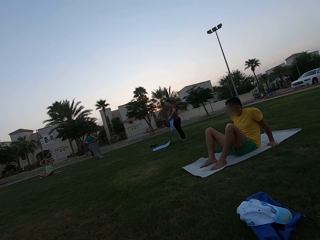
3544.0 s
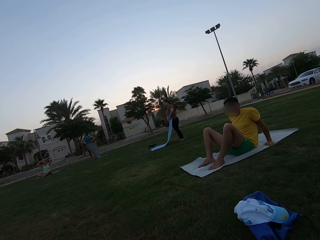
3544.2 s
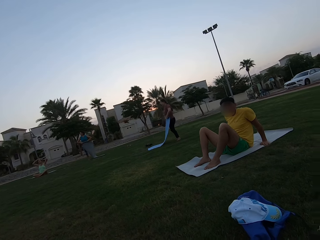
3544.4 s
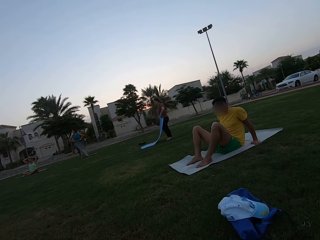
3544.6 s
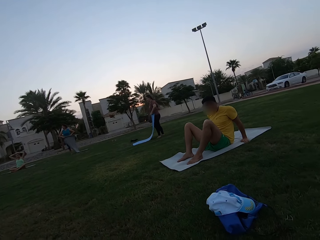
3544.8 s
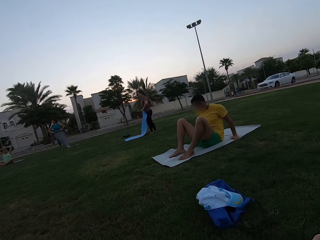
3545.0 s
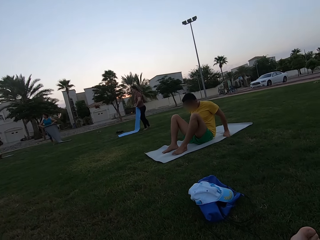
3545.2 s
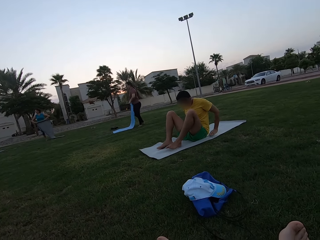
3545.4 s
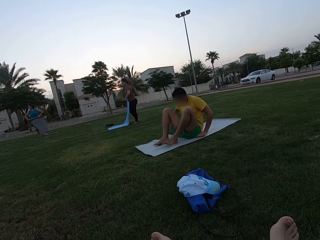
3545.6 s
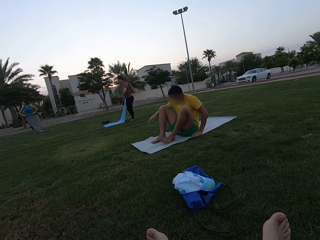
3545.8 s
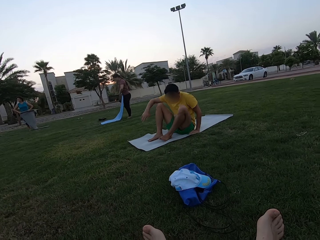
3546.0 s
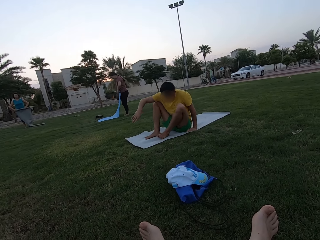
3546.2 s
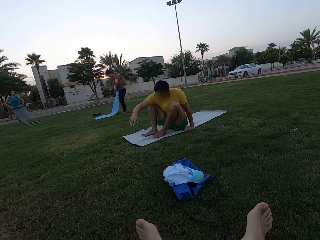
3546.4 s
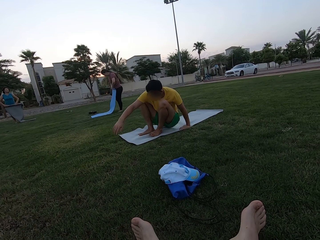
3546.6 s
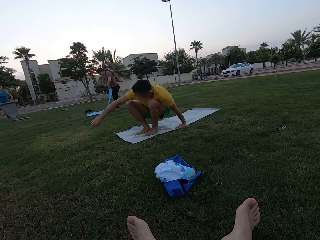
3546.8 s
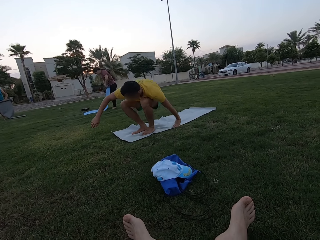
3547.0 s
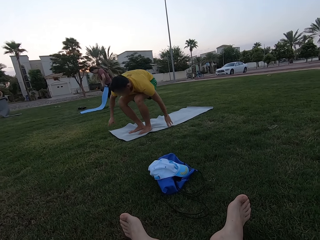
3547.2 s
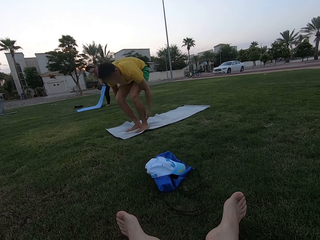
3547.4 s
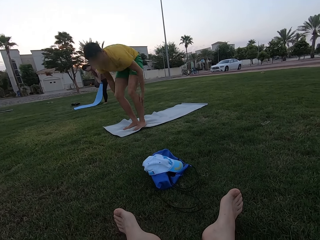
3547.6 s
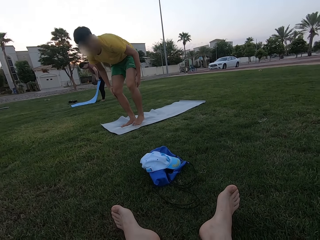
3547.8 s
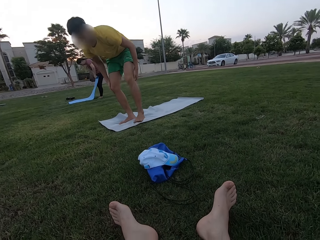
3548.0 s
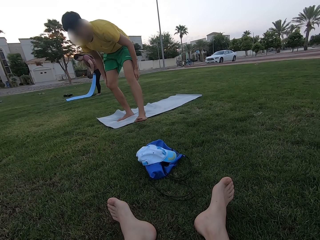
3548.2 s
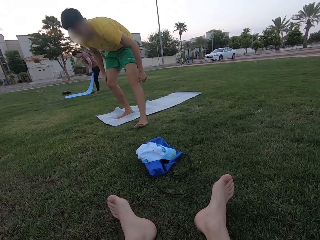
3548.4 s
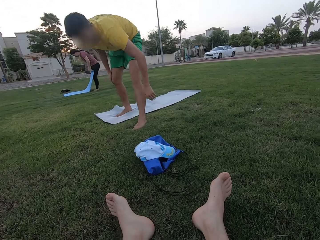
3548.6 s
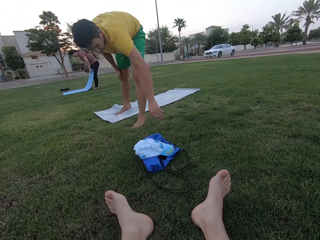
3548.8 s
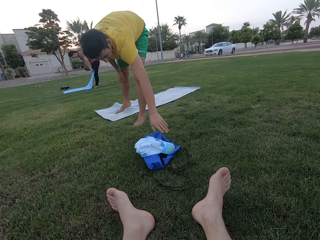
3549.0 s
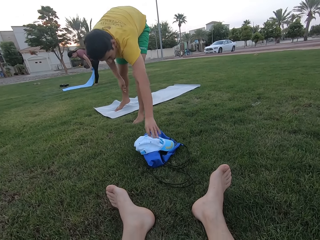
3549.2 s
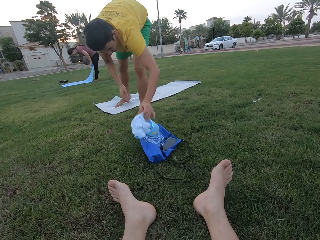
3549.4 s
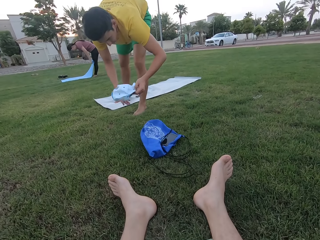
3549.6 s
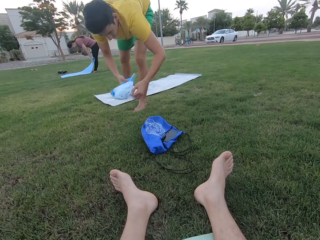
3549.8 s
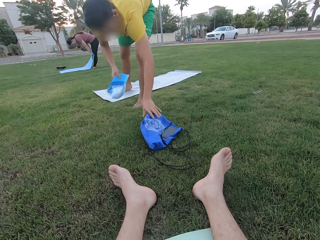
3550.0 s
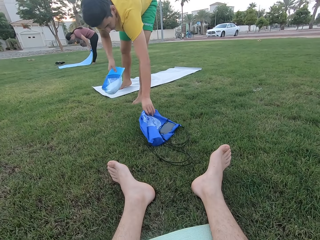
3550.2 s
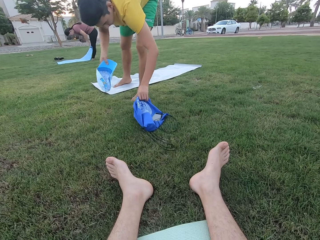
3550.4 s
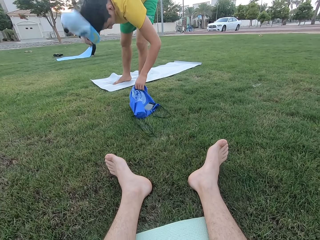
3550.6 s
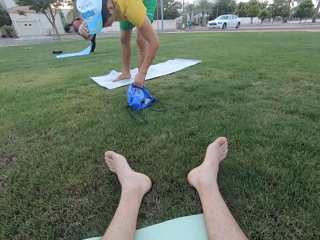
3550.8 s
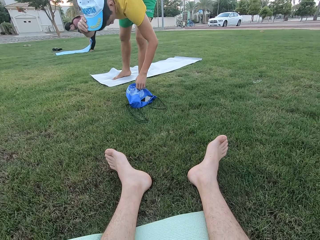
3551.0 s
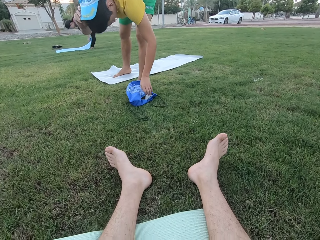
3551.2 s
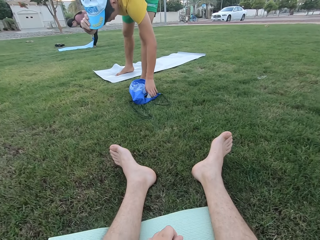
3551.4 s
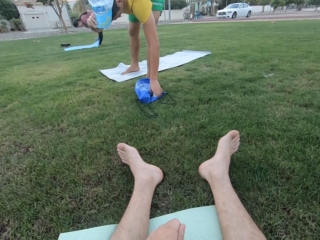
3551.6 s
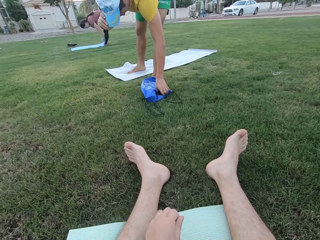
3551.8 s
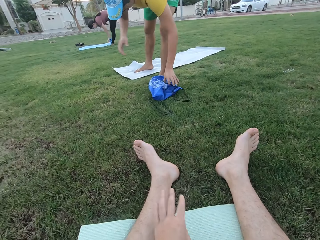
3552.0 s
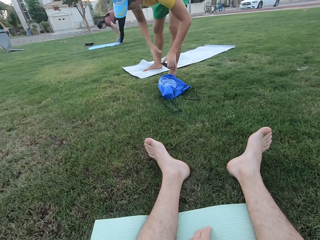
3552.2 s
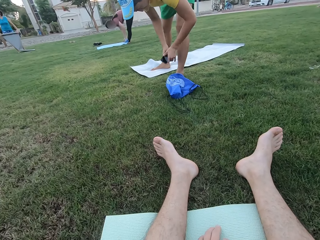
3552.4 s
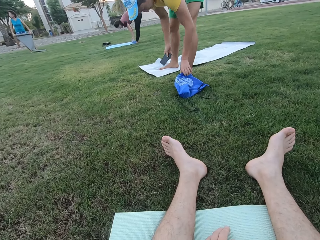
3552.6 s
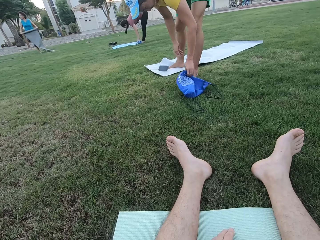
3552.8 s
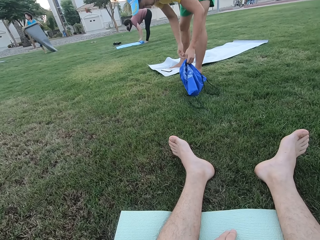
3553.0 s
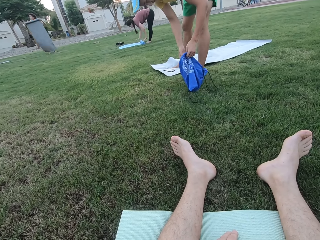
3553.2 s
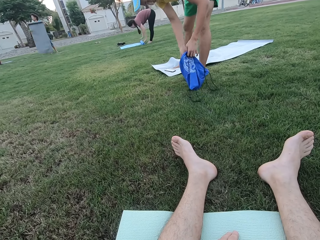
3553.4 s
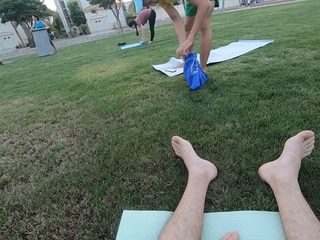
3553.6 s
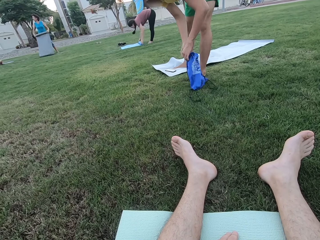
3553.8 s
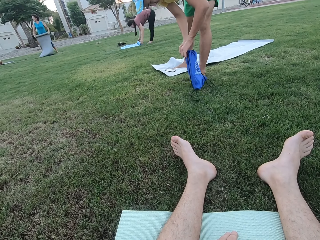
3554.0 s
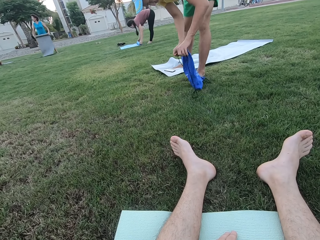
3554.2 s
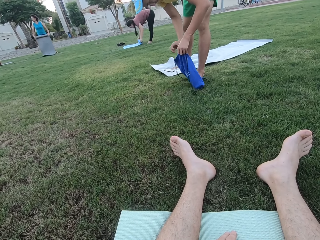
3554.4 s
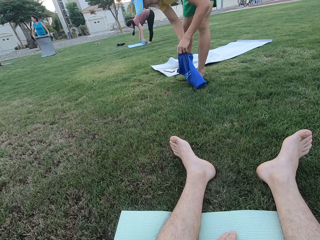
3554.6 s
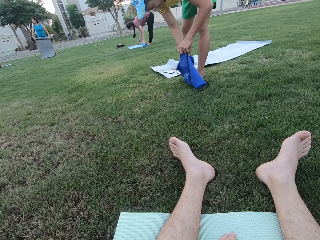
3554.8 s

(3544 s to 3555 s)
A man stands up on the ground. The man puts on the cap and picks up a bag from the ground.

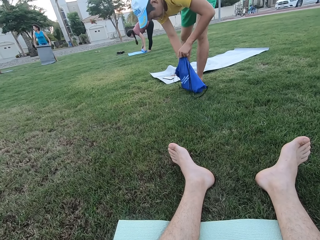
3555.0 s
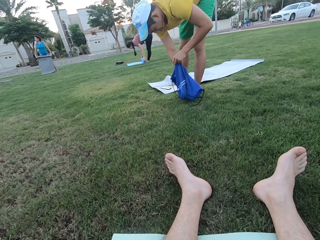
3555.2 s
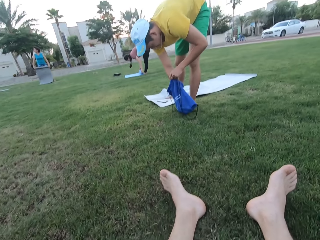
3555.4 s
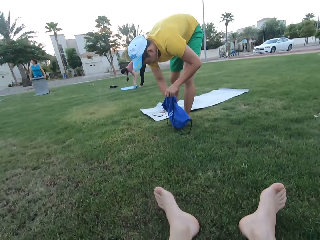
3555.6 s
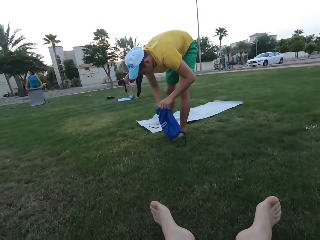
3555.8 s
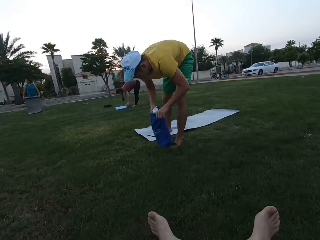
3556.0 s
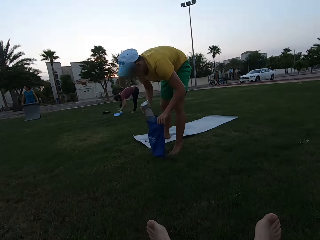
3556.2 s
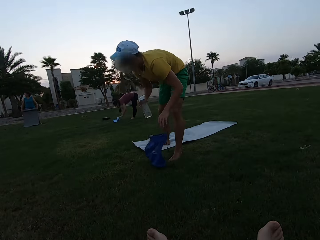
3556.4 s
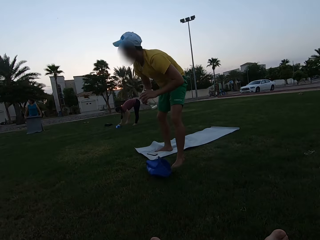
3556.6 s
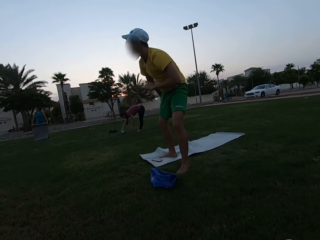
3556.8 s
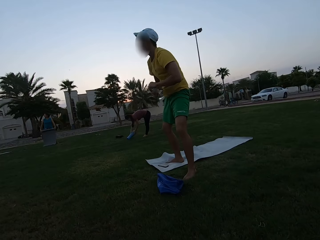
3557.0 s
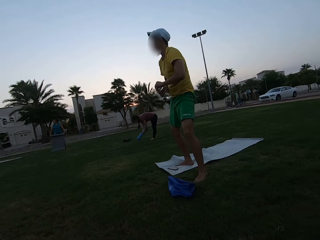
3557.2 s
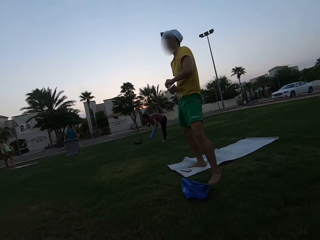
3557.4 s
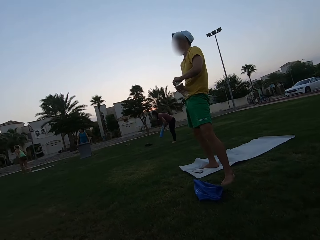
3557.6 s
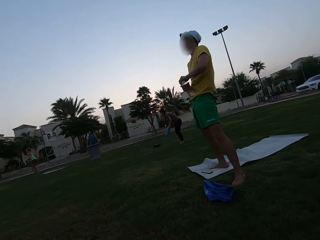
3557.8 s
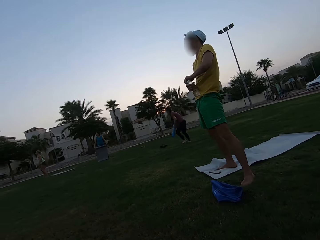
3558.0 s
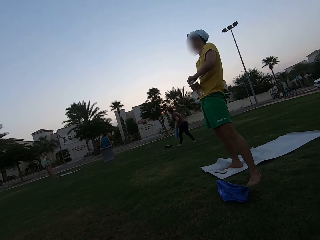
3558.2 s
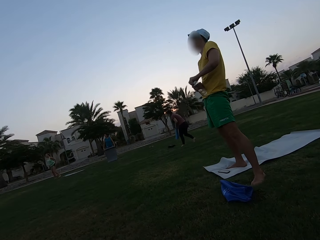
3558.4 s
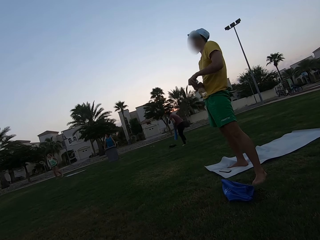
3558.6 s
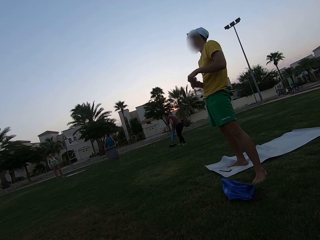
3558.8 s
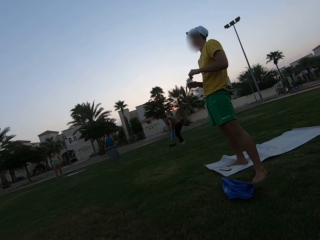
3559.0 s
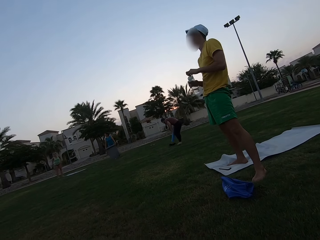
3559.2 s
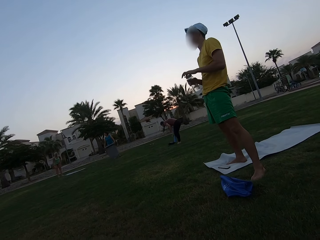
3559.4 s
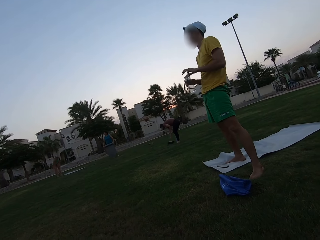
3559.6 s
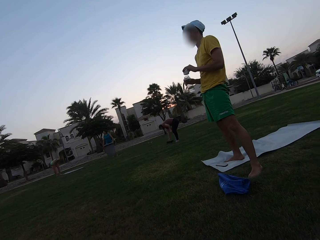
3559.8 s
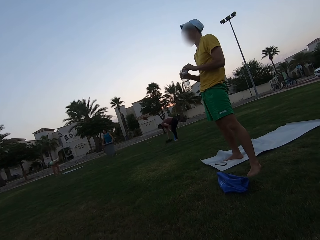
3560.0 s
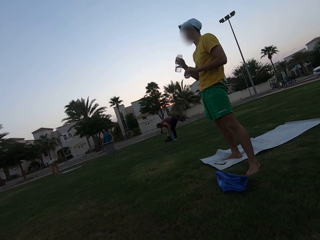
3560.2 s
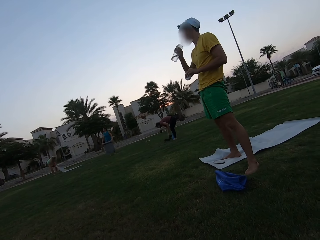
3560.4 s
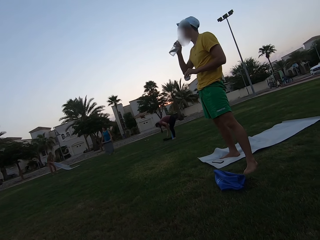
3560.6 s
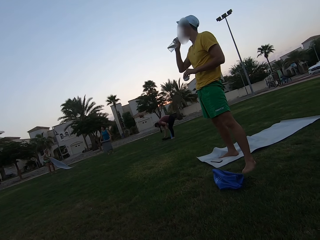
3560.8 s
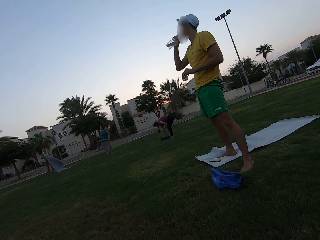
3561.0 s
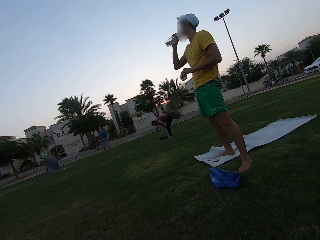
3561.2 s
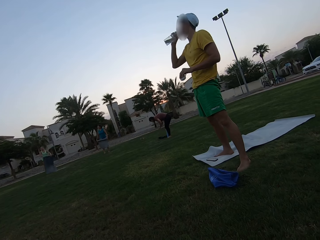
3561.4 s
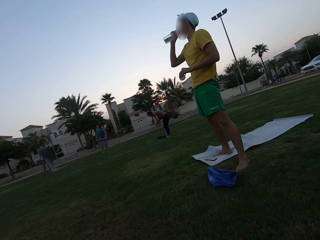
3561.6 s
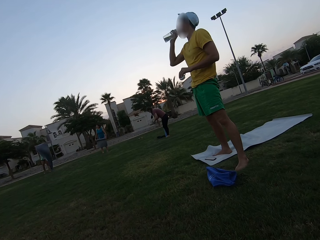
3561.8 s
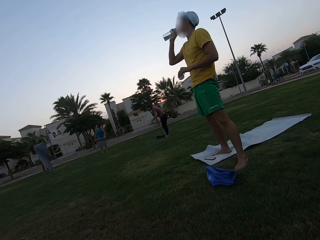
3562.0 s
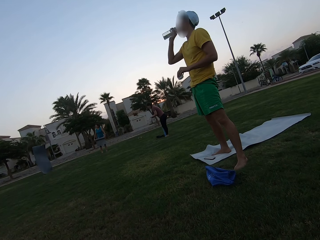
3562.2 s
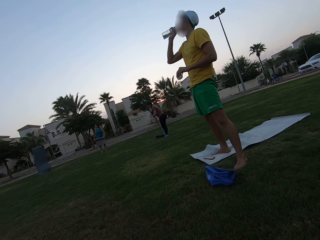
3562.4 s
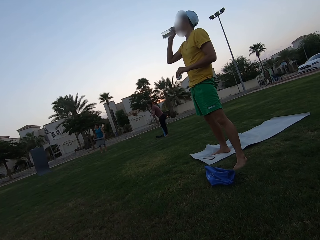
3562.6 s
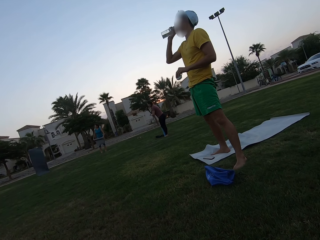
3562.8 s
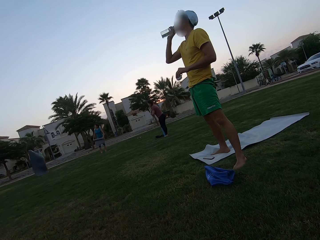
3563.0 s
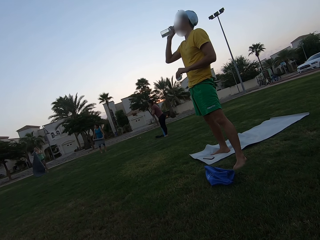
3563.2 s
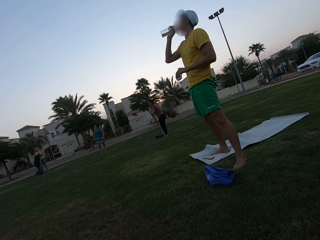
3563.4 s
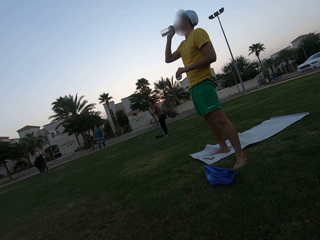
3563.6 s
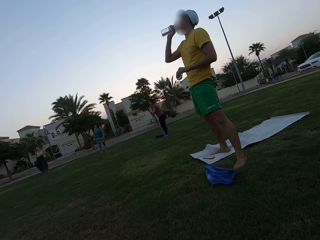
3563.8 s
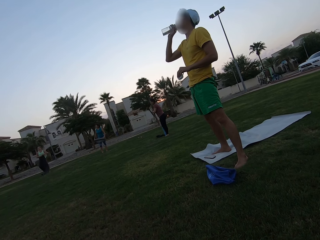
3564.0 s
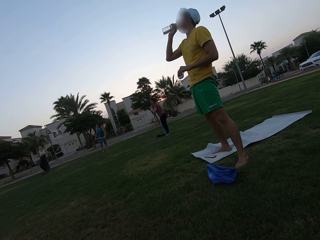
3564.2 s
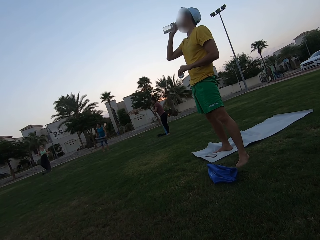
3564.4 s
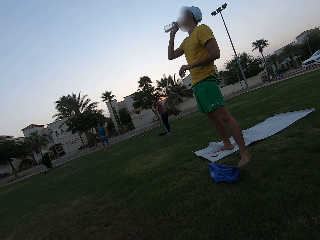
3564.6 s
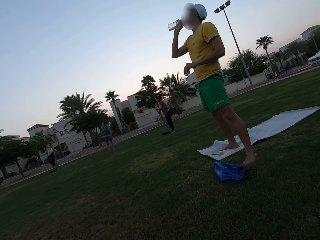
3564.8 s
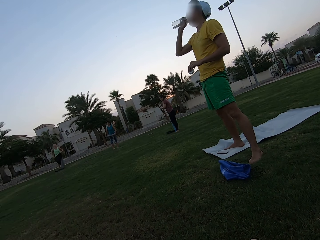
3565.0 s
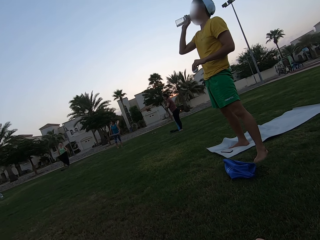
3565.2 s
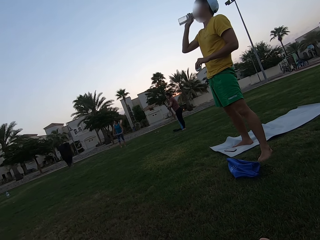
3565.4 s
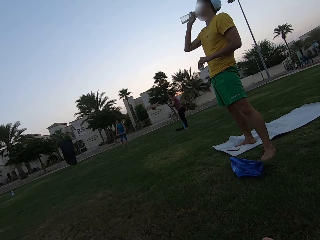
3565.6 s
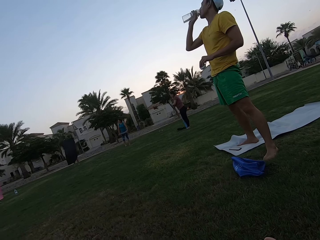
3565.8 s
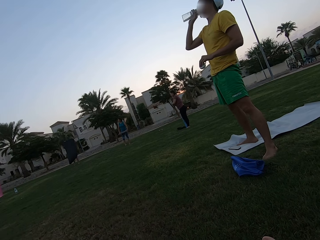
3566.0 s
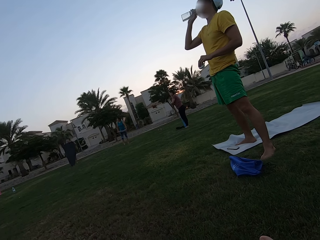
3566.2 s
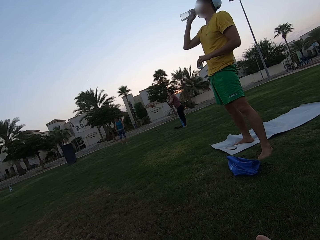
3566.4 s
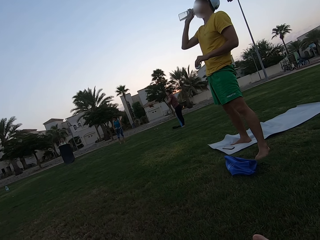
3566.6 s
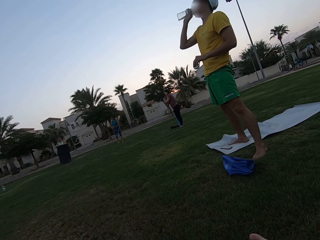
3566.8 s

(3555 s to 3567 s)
A man picks up water from the bag. A woman stands up on the ground. The man opens the water bottle. The woman picks up a cloth from the ground. The man drinks water in the bottle. The camera wearer looks at the man drinking water.
